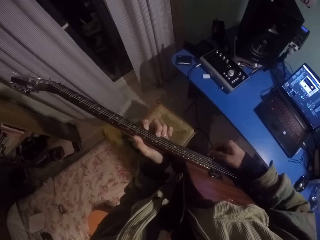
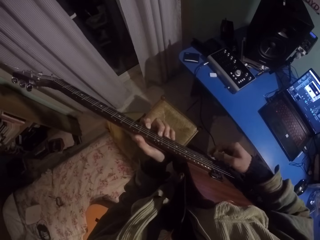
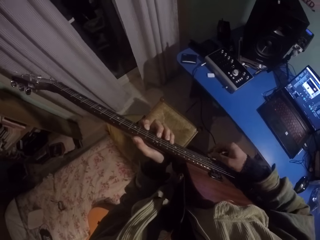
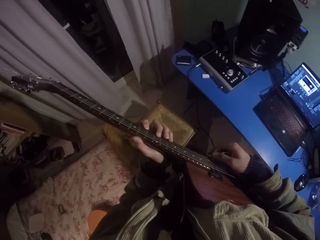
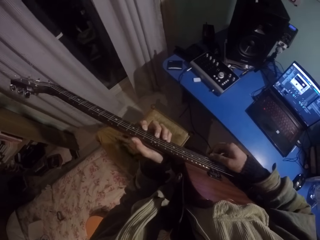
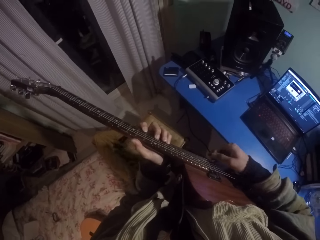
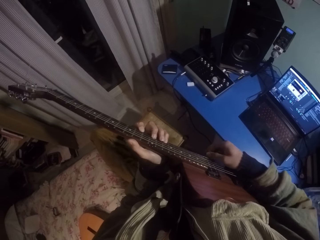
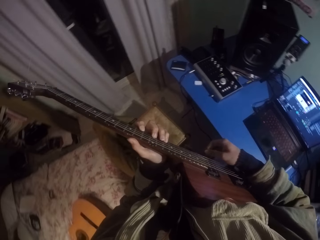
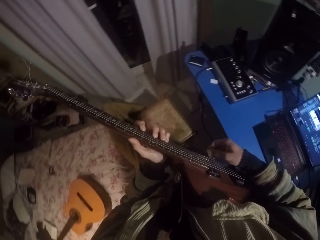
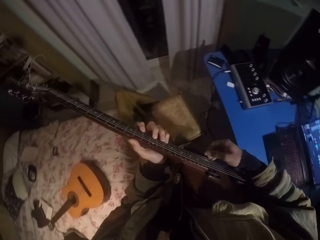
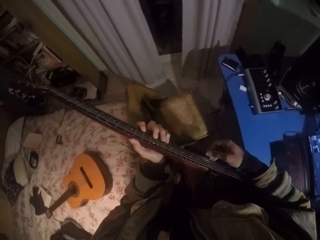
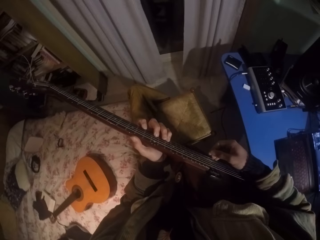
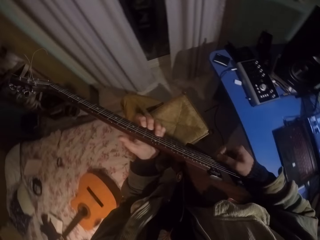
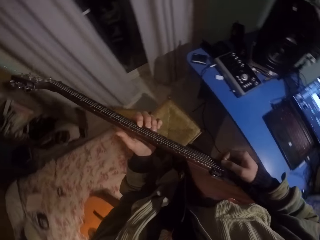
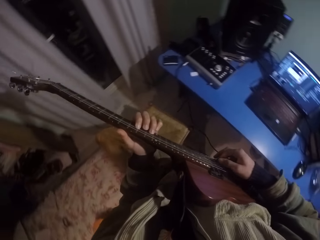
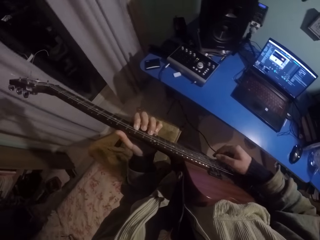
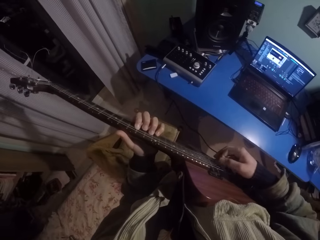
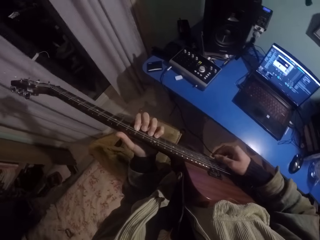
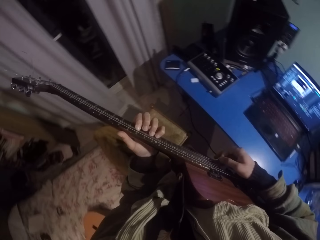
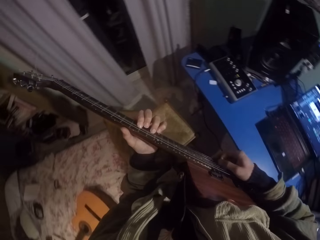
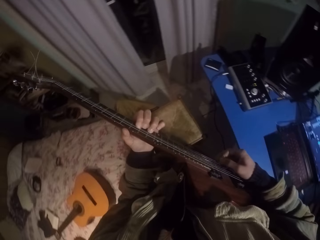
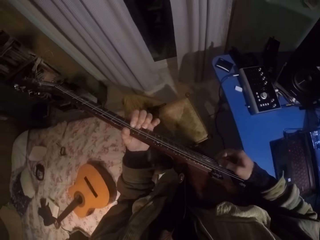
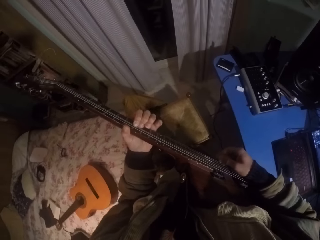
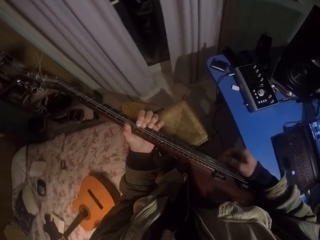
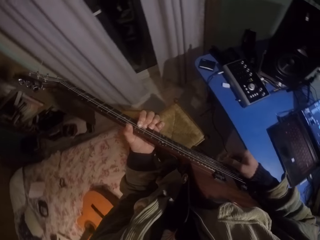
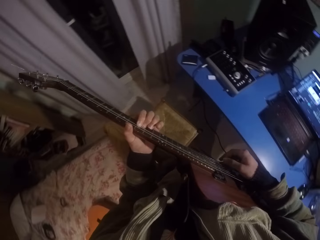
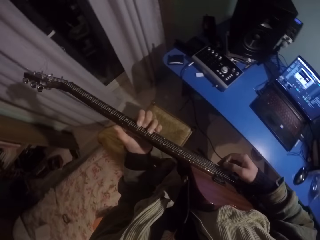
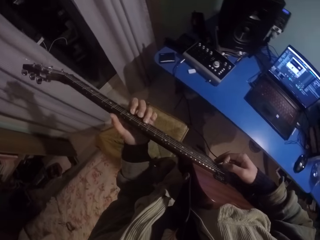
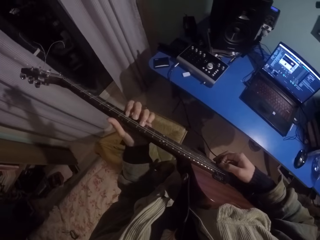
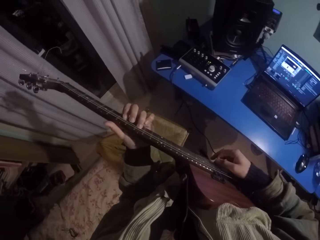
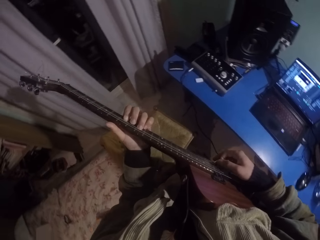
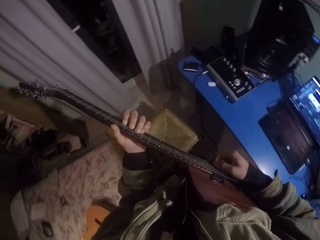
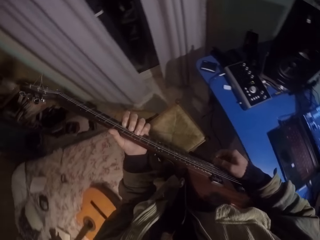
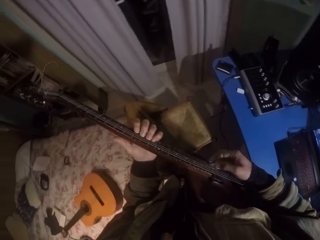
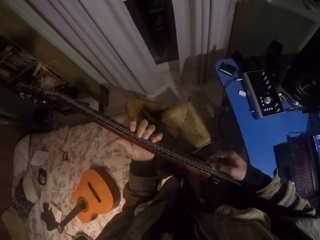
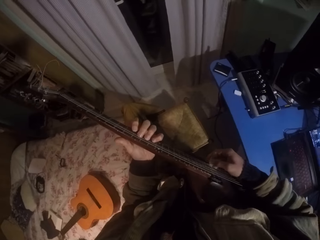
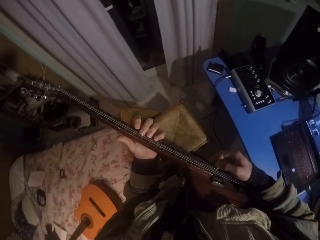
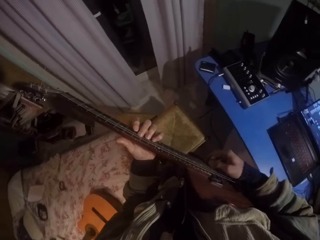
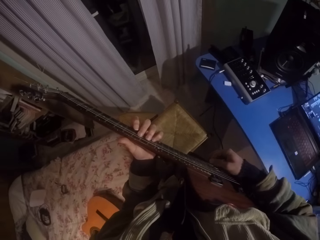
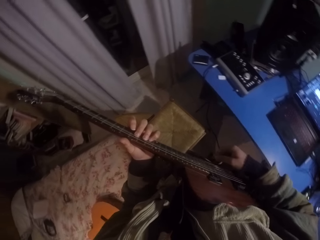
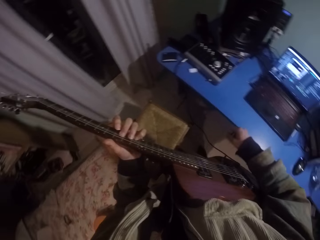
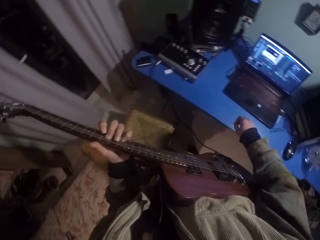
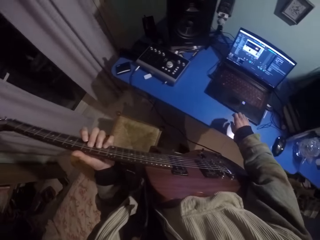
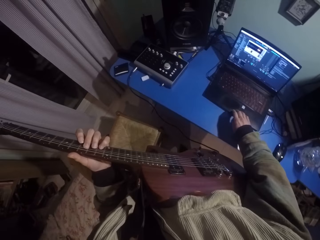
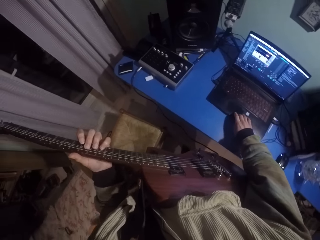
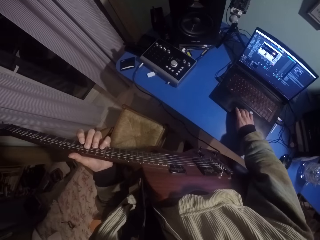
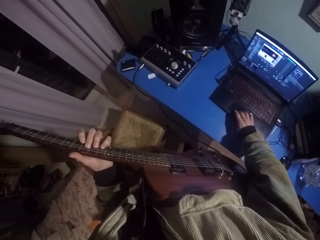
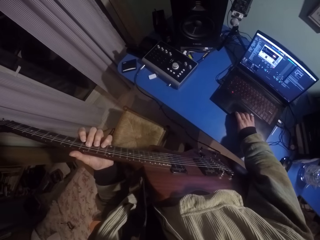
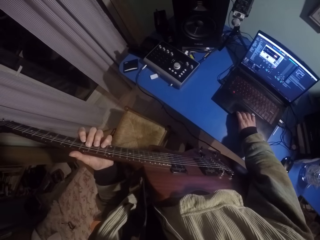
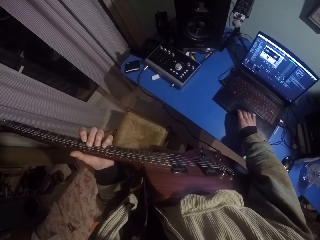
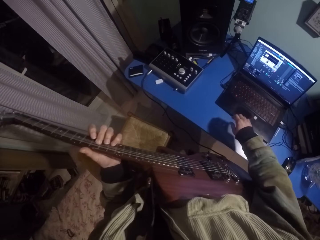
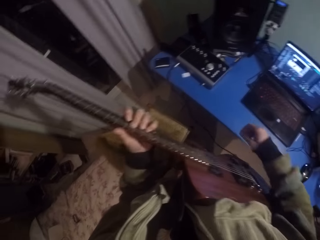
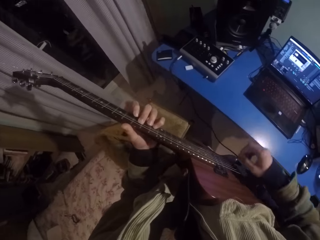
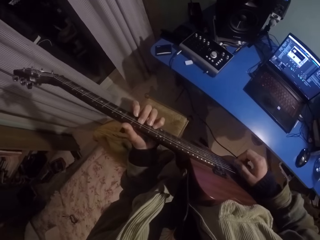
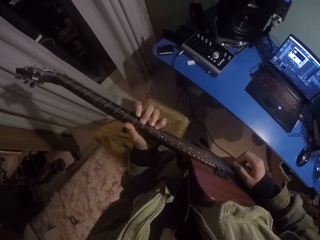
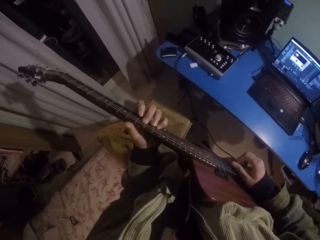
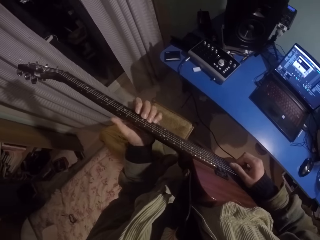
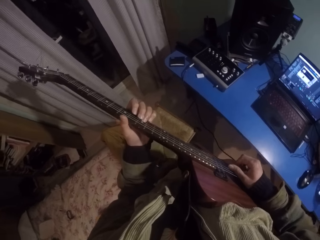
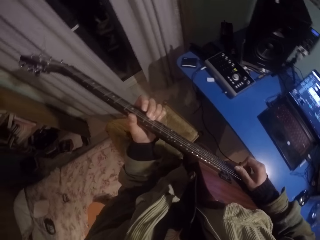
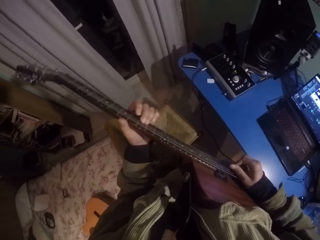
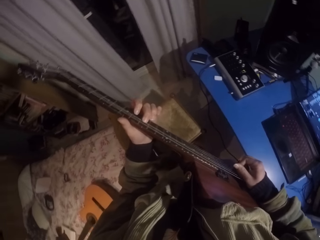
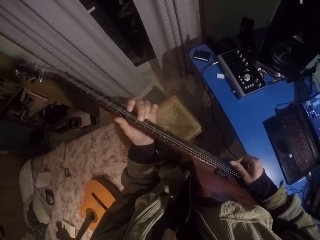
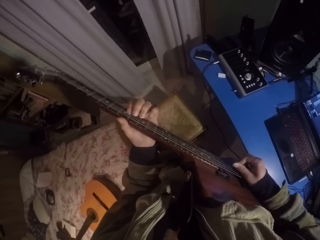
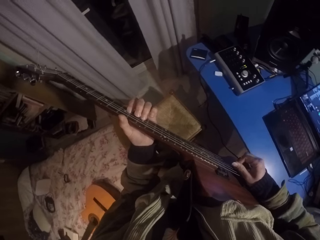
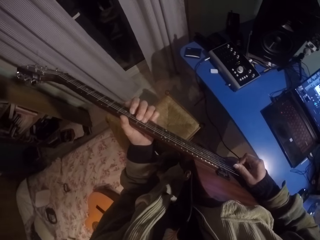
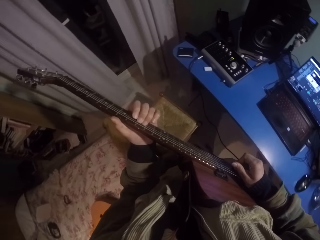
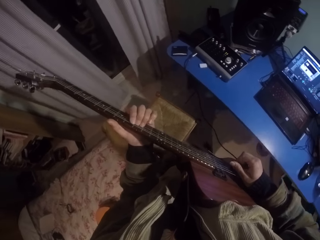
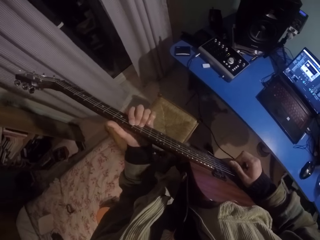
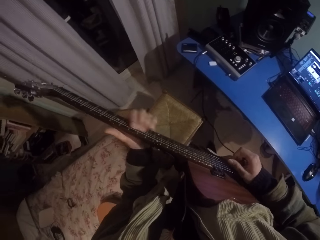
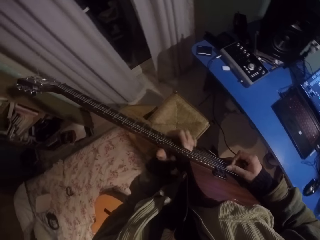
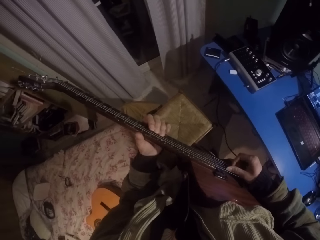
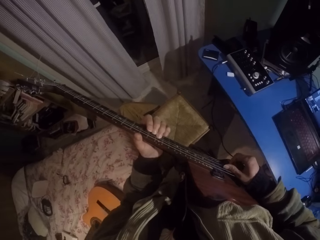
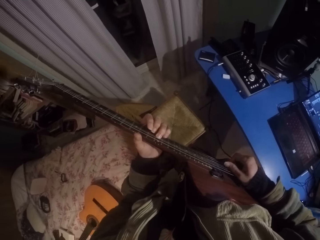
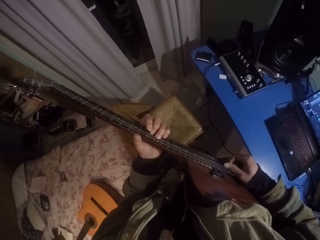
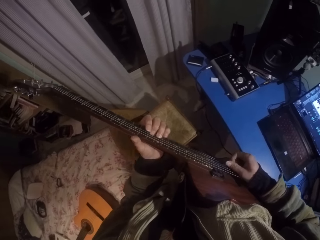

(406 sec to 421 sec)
The camera wearer lowers the right hand. They press the laptop. They raise the right hand. They strike chords of the guitar with the right hand and press the guitar strings with the left hand.

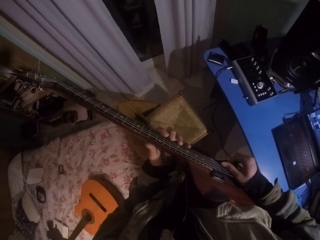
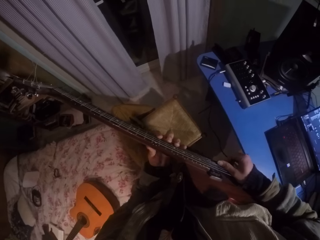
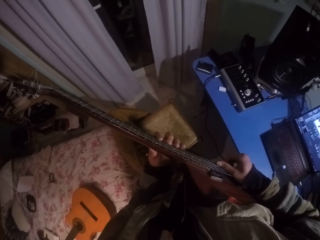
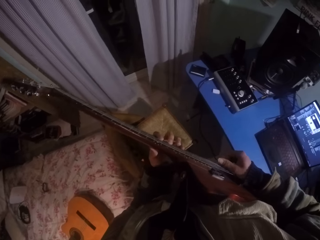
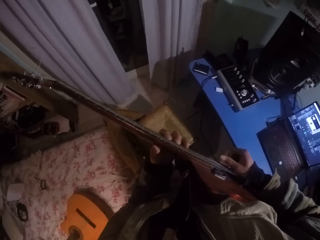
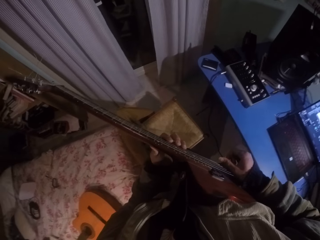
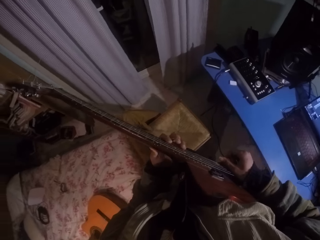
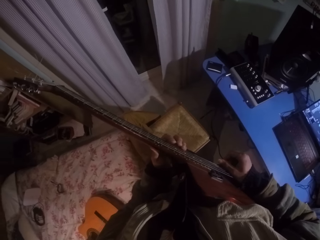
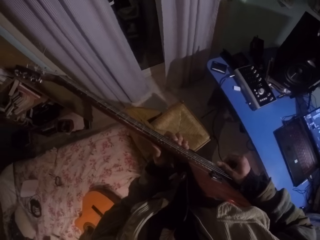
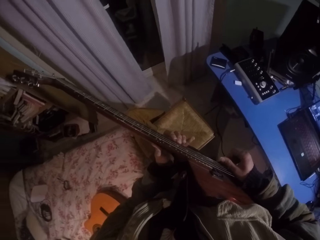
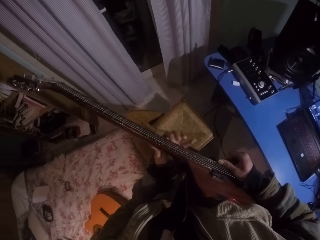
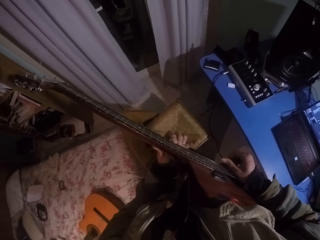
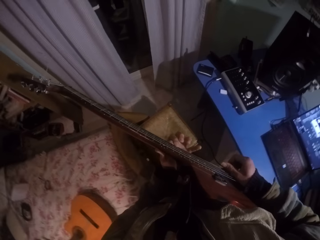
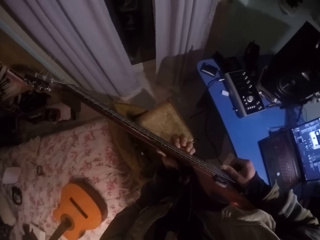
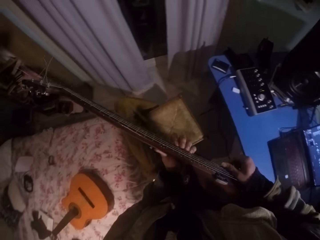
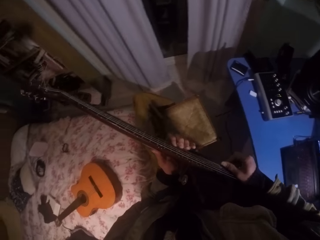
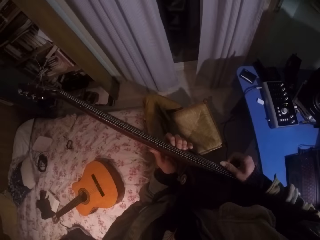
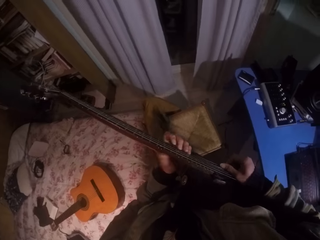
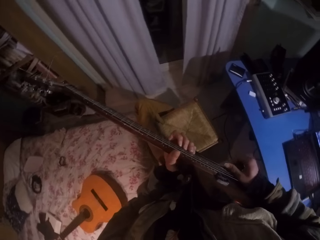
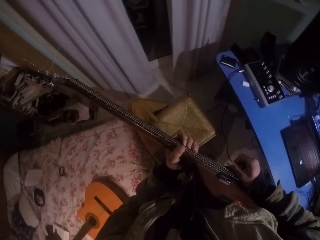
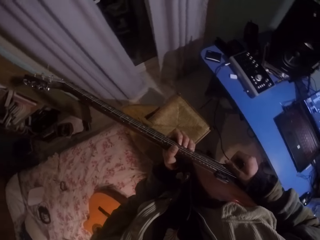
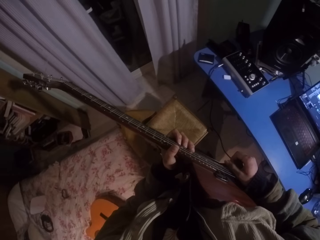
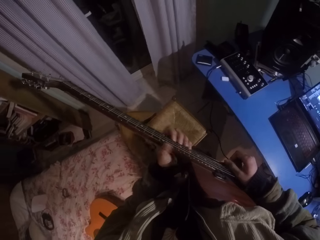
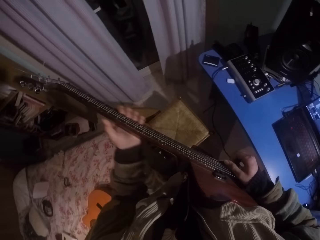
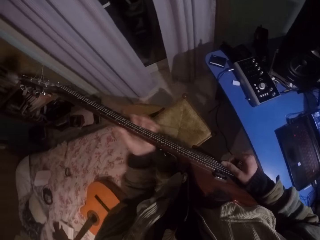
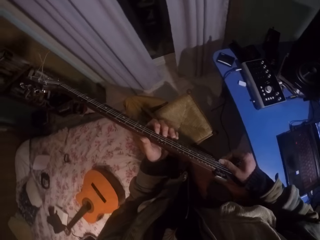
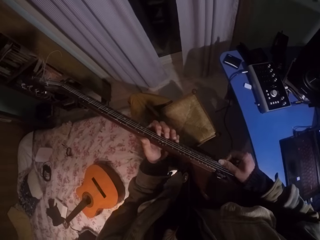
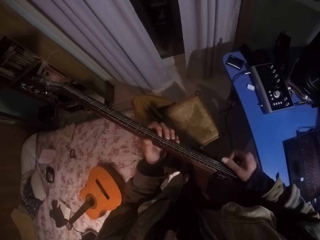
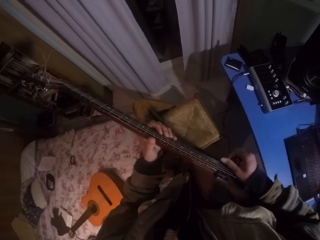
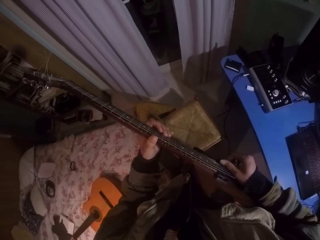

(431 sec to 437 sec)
The camera wearer moves the left hand up the guitar. They move the left hand down the guitar. They strike chords of the guitar with the right hand and press the guitar strings with the left hand.
